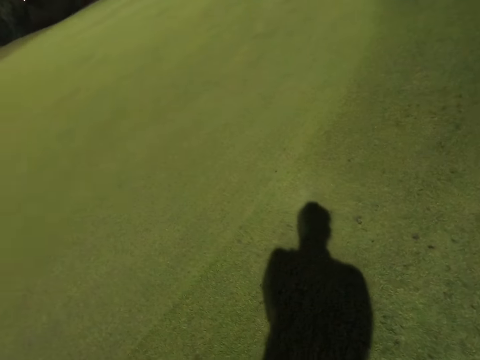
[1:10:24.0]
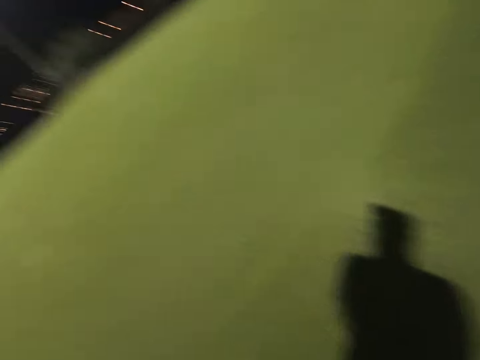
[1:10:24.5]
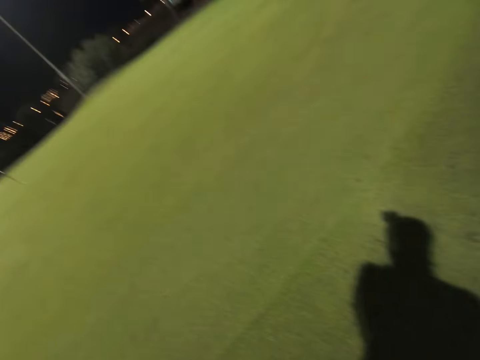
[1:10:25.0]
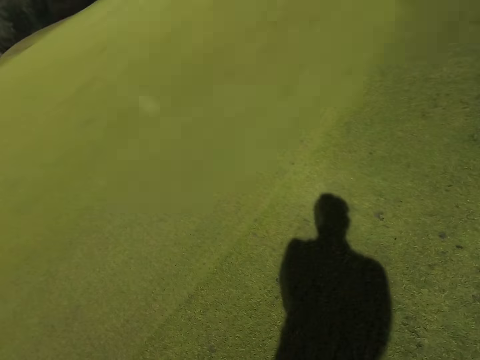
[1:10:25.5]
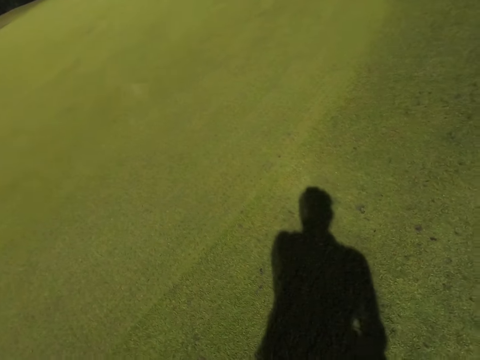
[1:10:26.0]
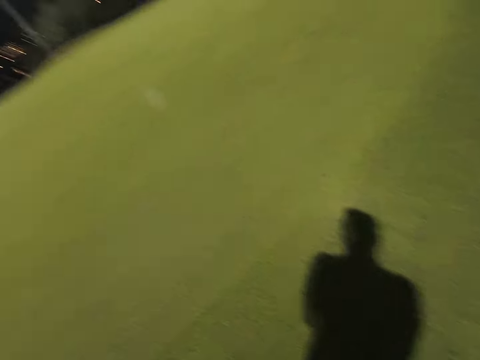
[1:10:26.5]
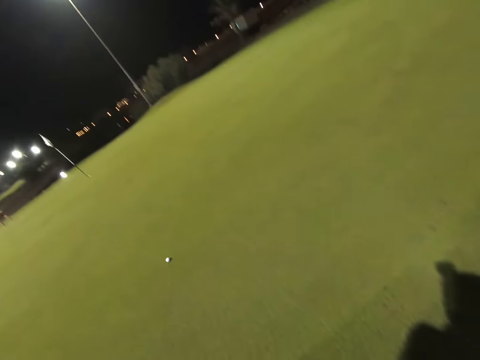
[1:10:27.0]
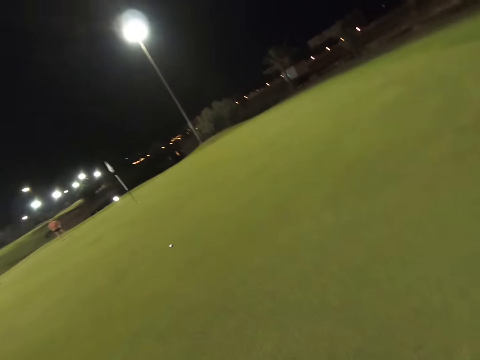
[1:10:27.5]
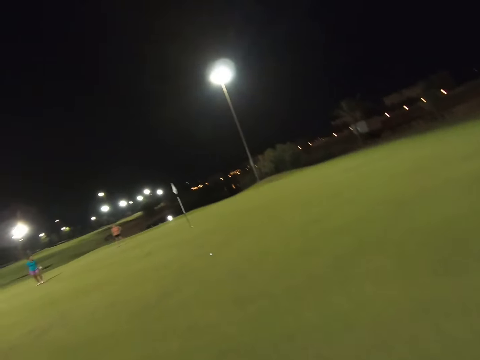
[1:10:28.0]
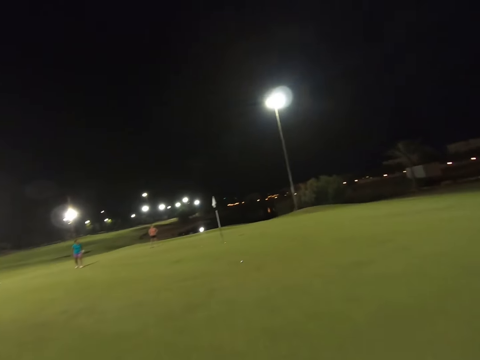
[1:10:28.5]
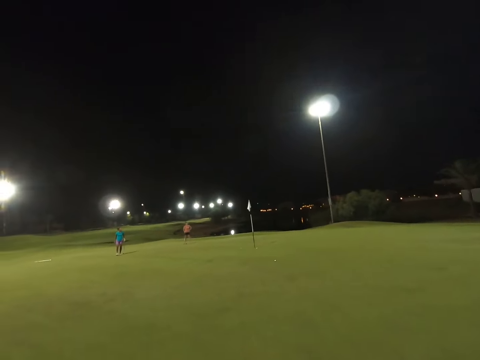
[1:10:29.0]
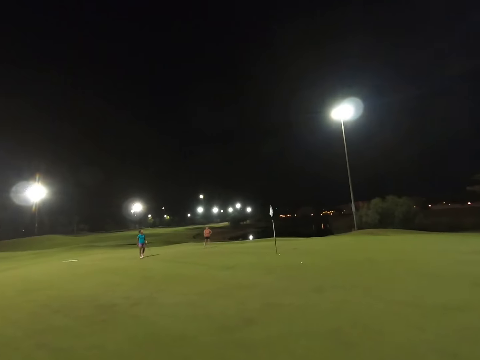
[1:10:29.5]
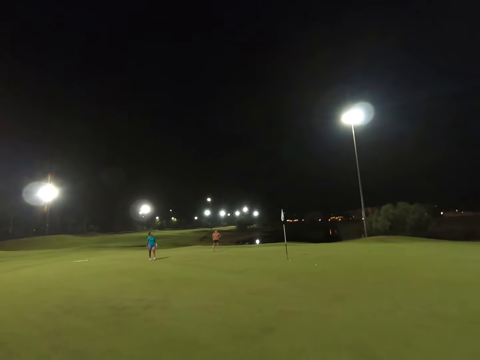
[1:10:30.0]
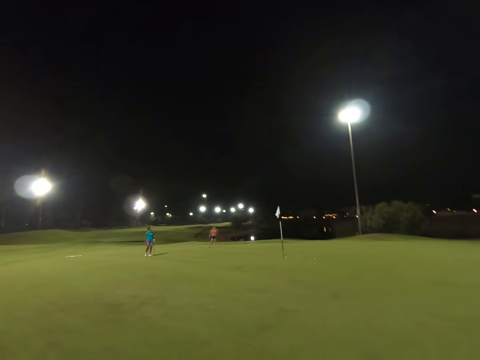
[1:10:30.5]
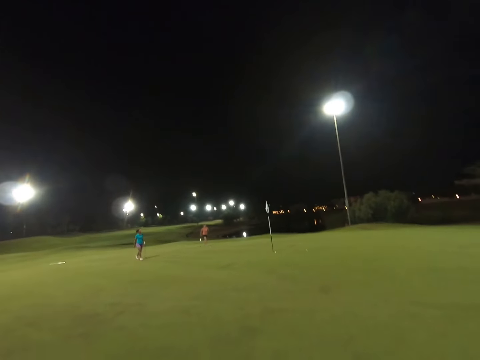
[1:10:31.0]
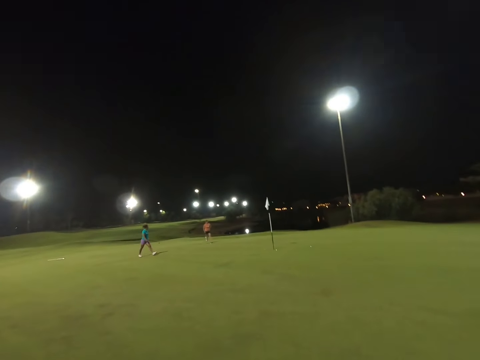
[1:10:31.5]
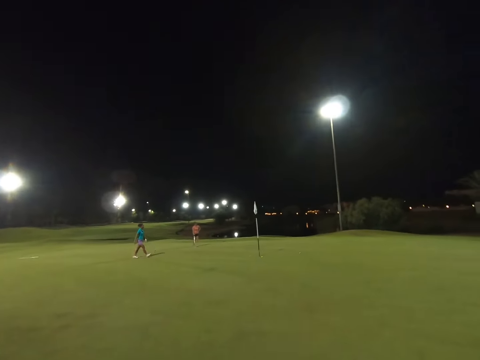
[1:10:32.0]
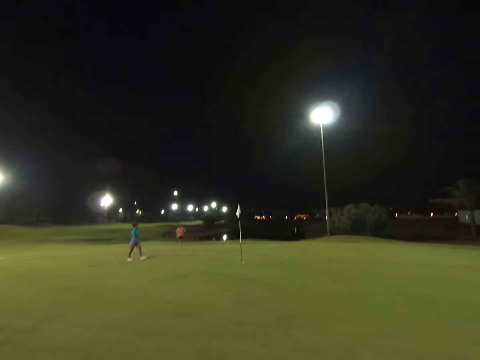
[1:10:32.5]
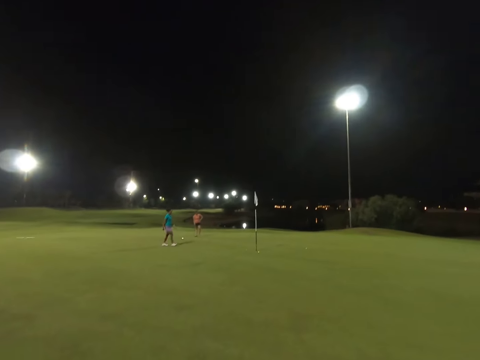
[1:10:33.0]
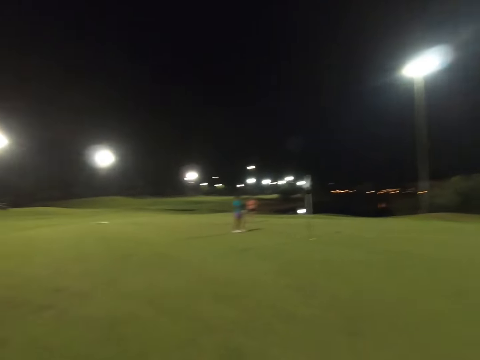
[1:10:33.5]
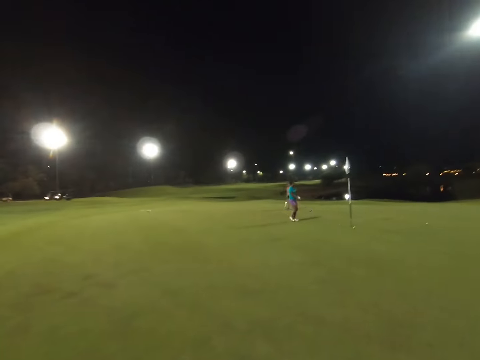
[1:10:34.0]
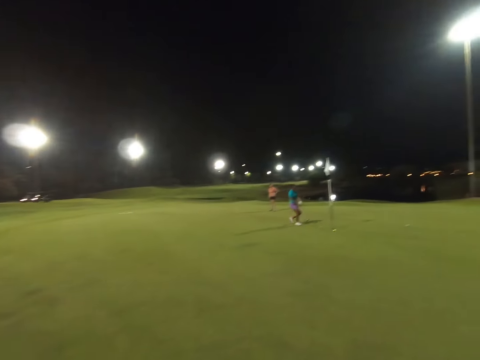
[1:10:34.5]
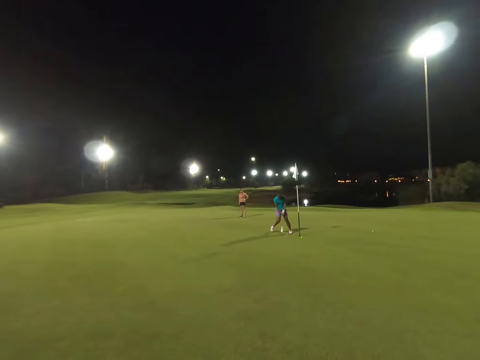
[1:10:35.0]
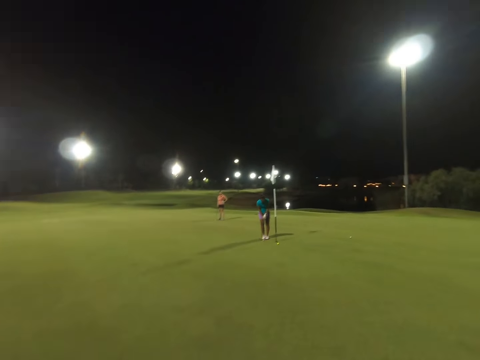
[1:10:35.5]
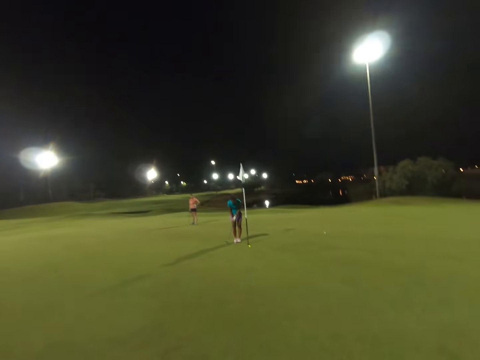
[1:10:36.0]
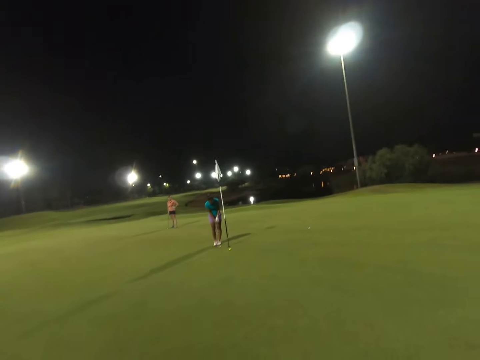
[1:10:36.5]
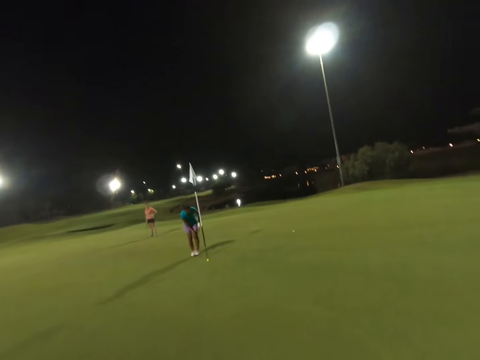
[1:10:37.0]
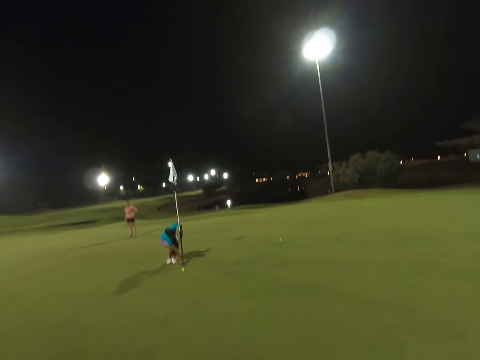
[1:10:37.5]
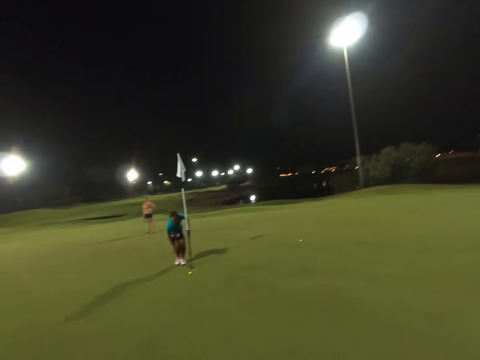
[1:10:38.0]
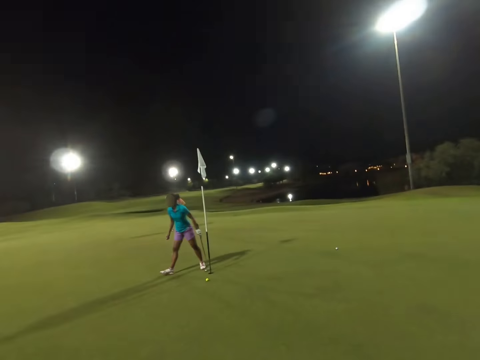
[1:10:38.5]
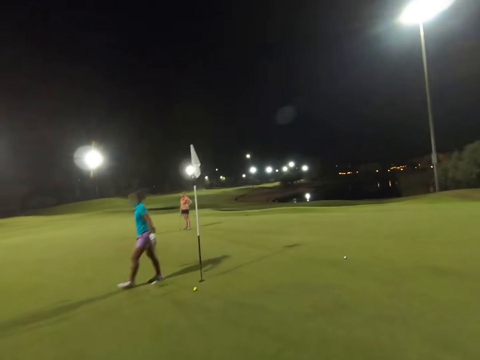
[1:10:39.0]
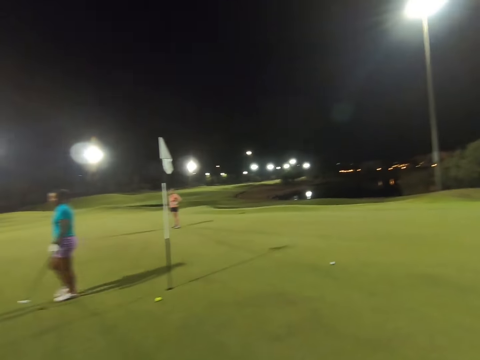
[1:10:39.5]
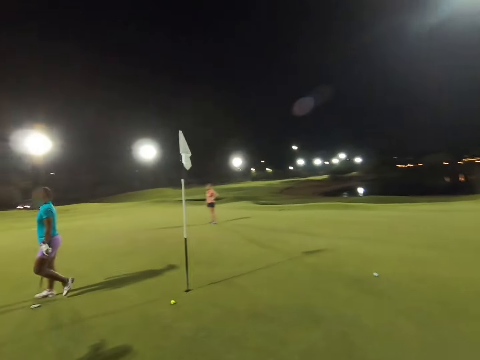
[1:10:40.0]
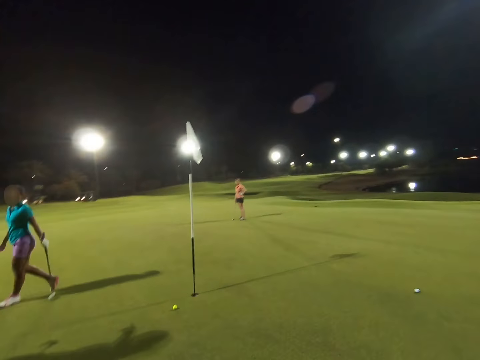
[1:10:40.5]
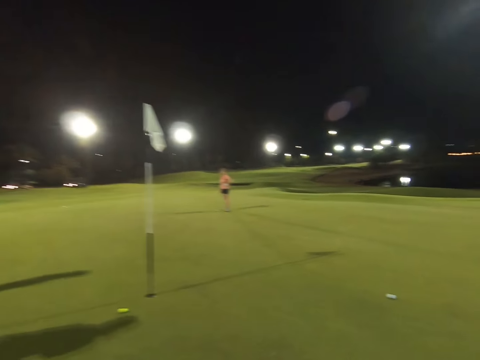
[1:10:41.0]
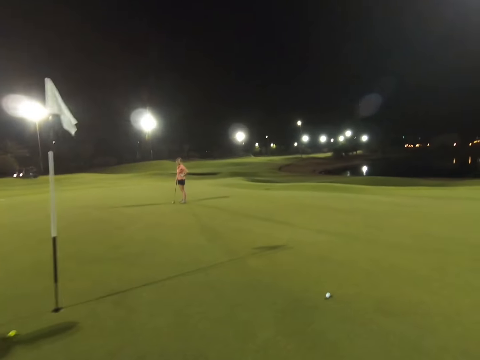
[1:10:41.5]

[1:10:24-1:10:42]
The camera wearer hits the golf ball. They throw the ball. A woman walks towards the golf post. The woman hits the golf ball into the golf hole. The camera wearer walks on the field. The woman picks up the golf ball in the golf hole.

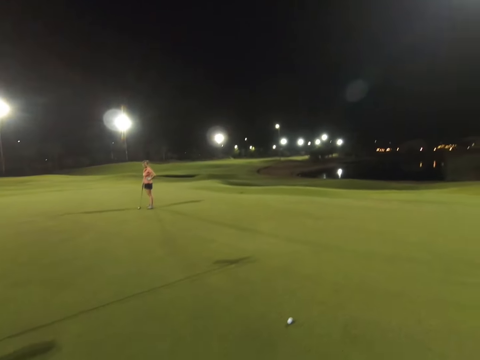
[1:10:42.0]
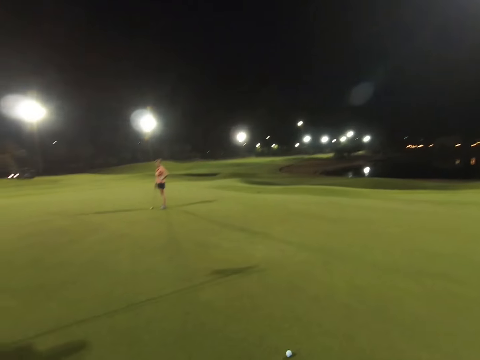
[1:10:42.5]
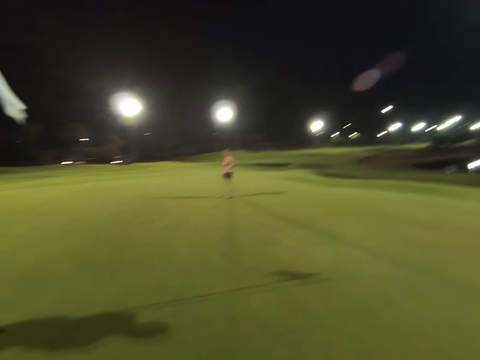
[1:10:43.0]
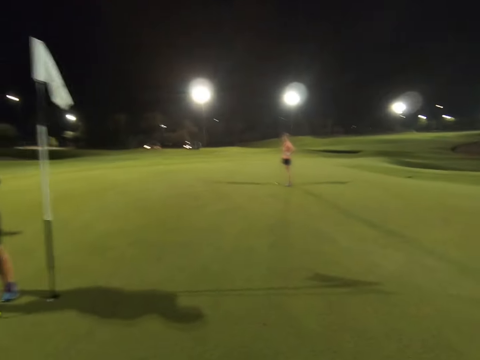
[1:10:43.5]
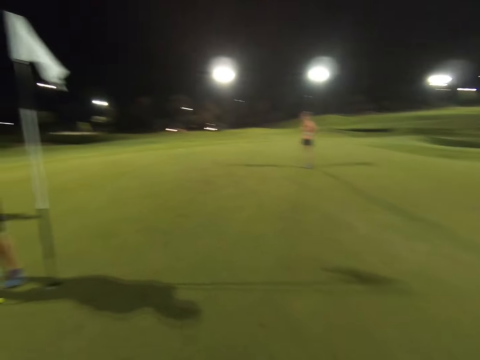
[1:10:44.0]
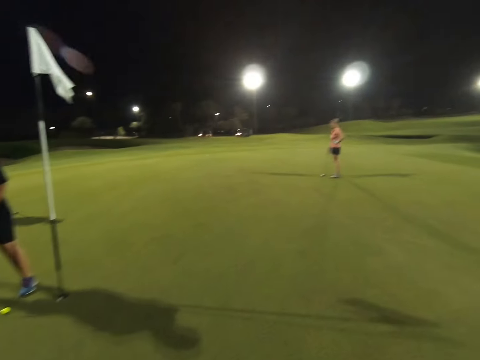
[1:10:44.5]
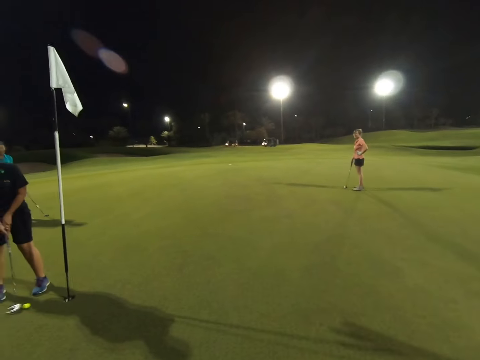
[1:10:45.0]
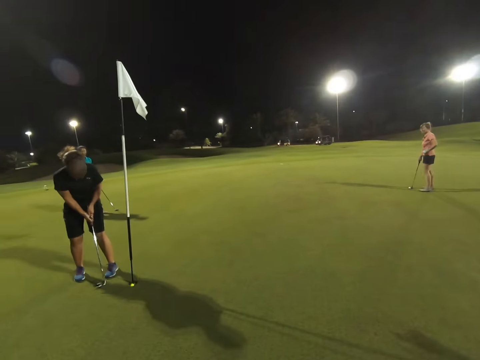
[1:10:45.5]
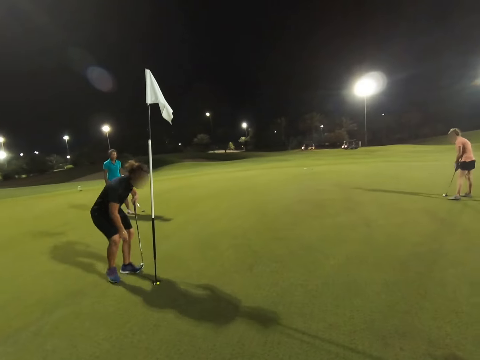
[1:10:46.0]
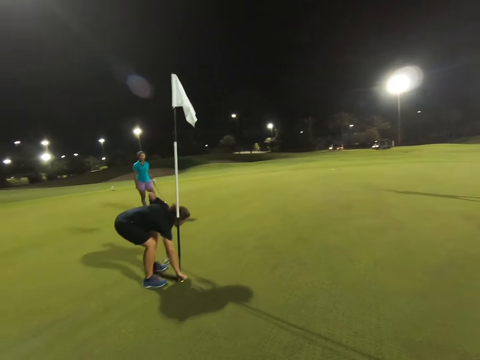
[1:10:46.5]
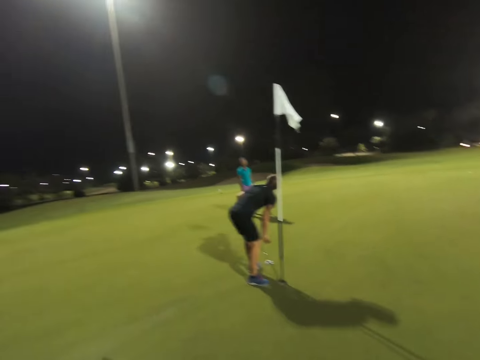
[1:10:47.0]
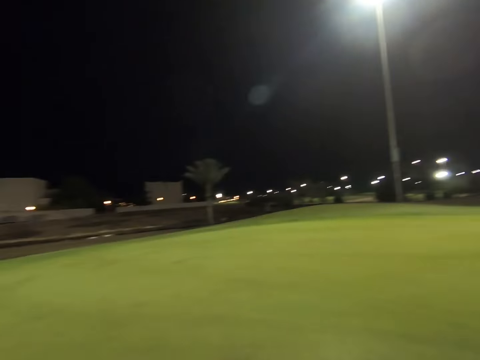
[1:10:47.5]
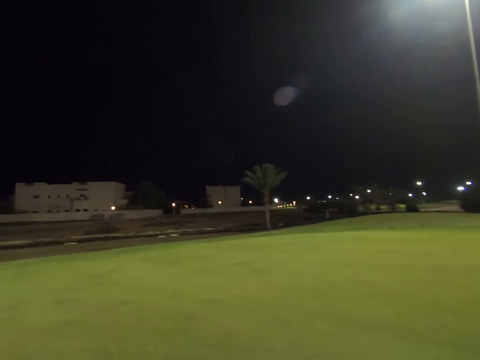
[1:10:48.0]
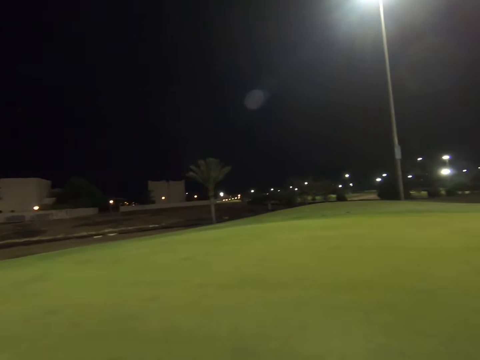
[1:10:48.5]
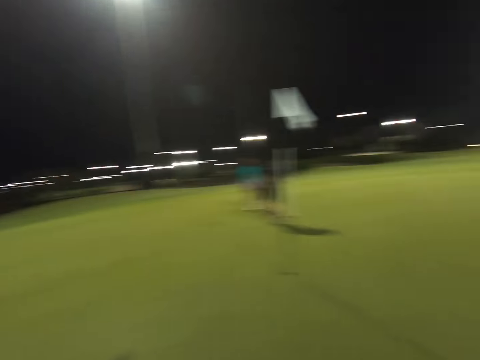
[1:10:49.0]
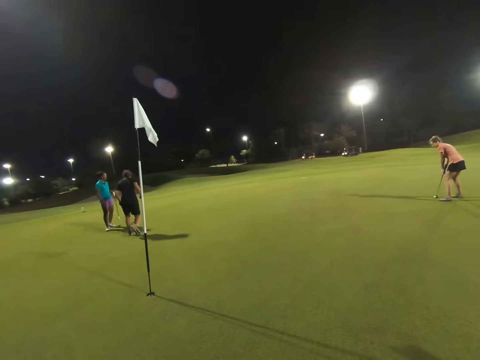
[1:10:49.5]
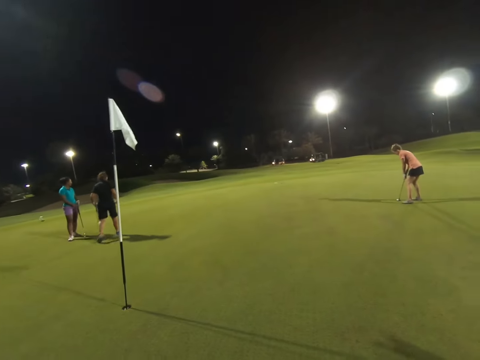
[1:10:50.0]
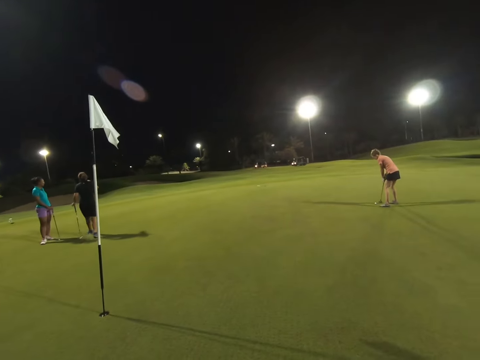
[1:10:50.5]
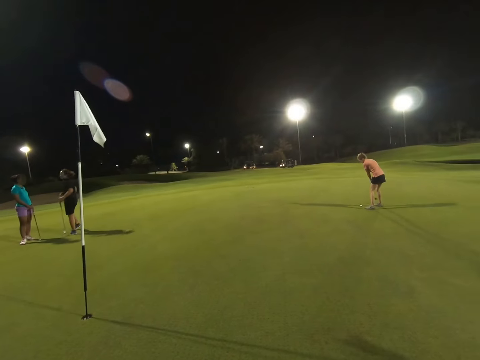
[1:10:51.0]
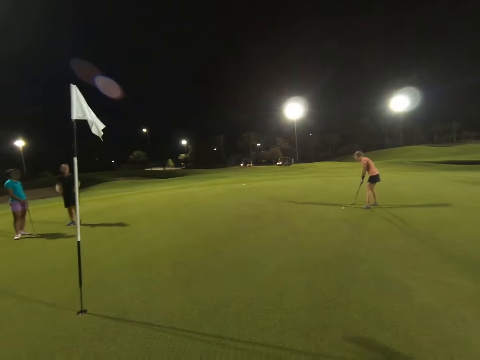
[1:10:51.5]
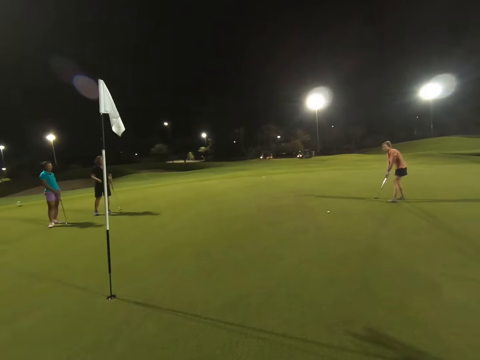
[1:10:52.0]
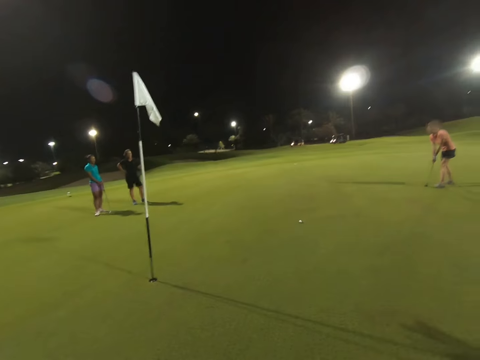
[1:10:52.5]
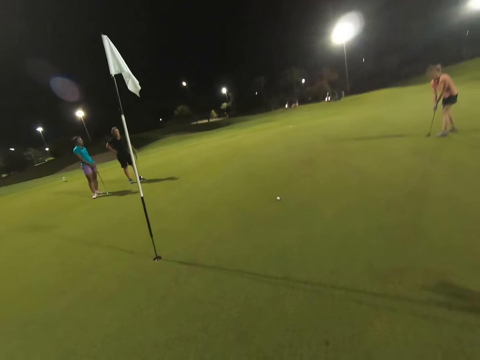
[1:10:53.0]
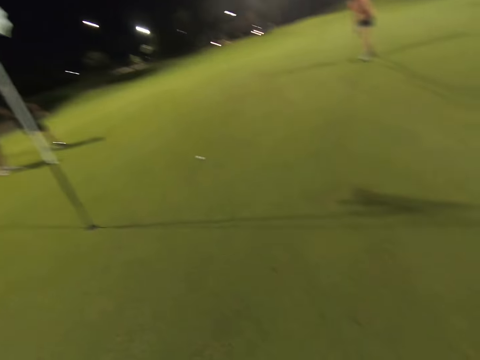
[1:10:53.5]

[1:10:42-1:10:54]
A woman hits the golf ball into the golf hole. The camera wearer stops on the field. The woman picks up the golf ball in the golf hole. The camera wearer looks around the field. Another woman hits the golf ball towards the golf hole. A lady throws the ball.
